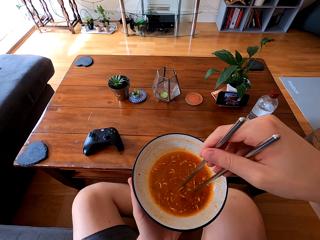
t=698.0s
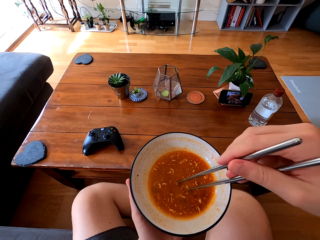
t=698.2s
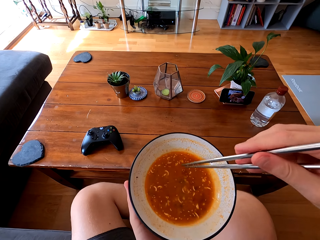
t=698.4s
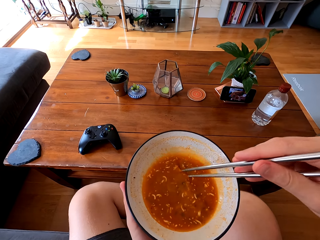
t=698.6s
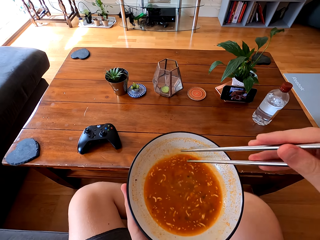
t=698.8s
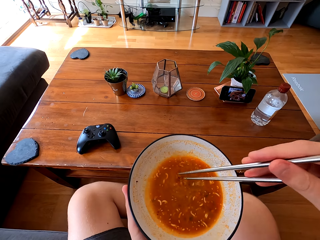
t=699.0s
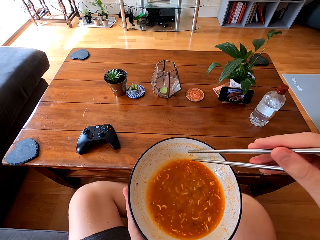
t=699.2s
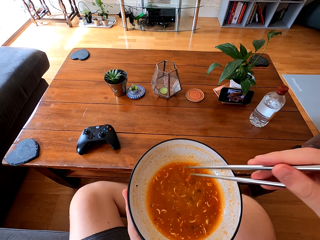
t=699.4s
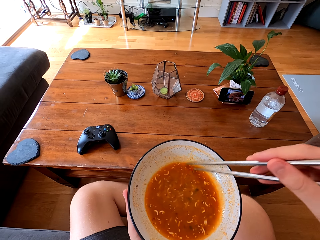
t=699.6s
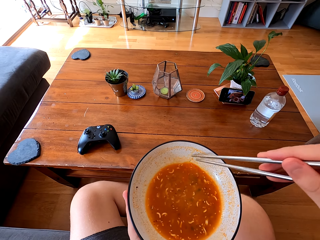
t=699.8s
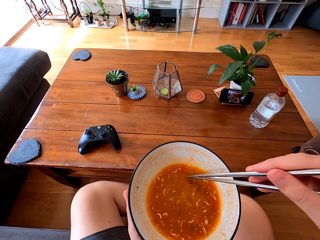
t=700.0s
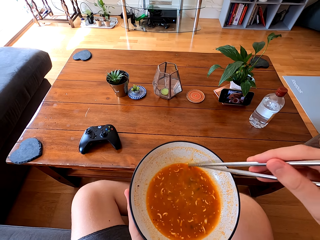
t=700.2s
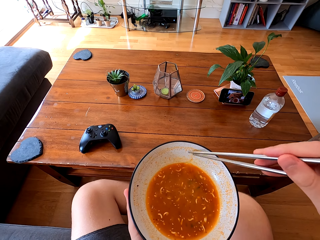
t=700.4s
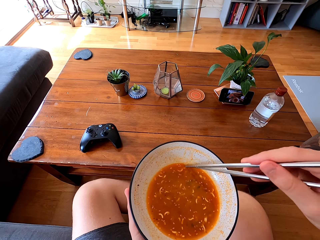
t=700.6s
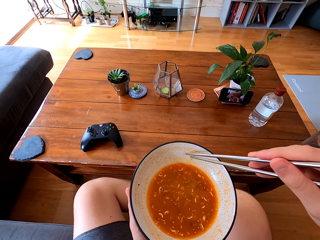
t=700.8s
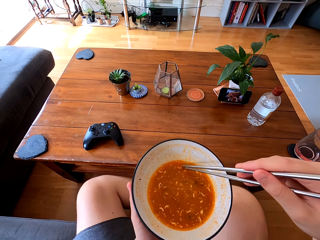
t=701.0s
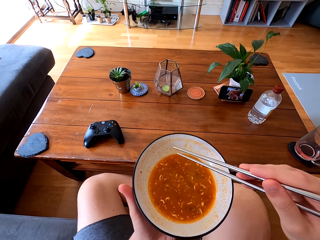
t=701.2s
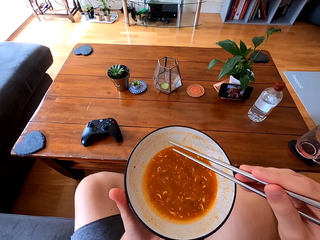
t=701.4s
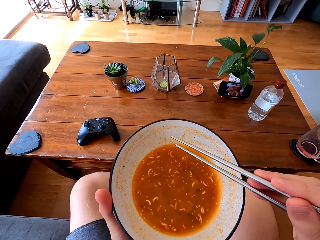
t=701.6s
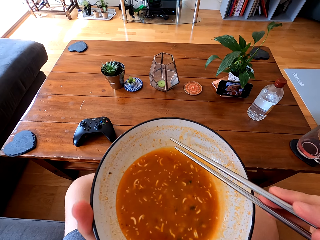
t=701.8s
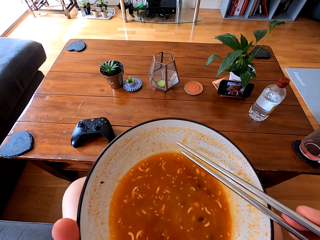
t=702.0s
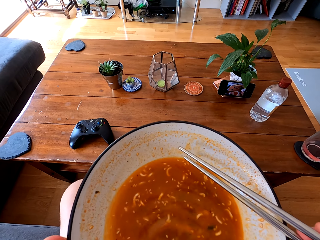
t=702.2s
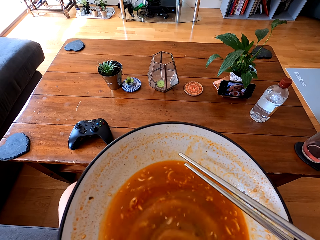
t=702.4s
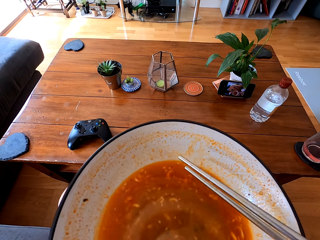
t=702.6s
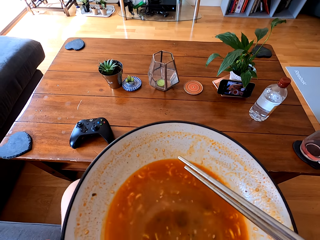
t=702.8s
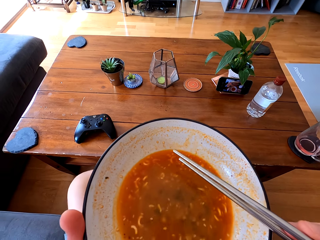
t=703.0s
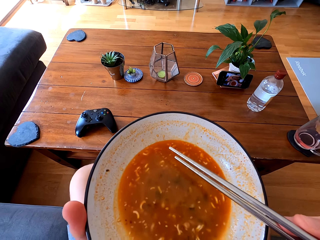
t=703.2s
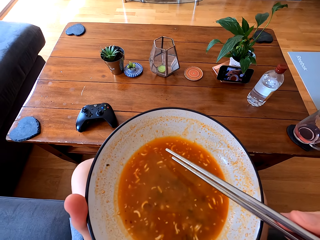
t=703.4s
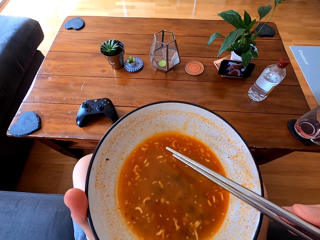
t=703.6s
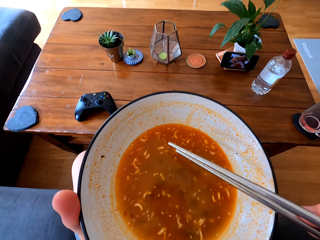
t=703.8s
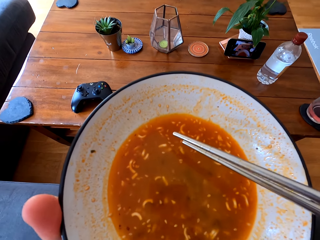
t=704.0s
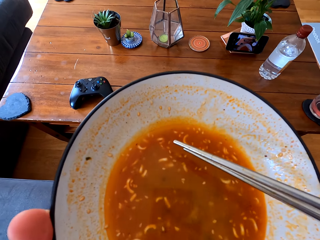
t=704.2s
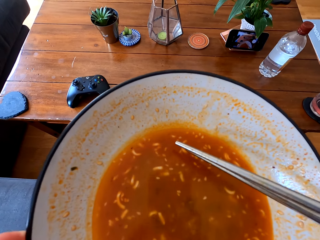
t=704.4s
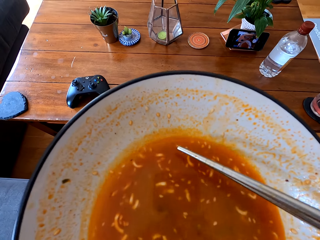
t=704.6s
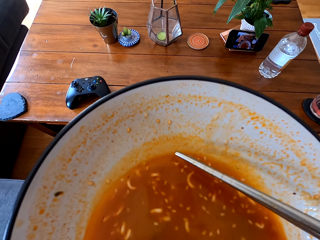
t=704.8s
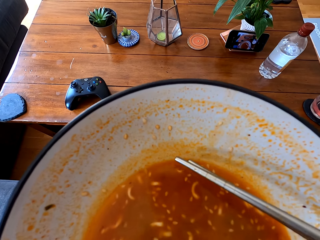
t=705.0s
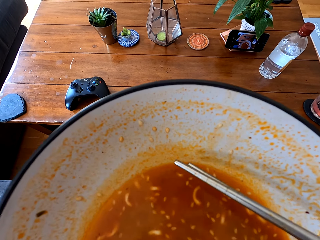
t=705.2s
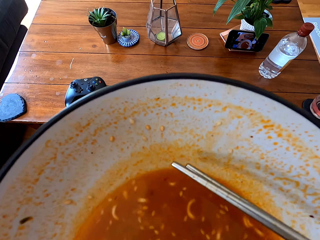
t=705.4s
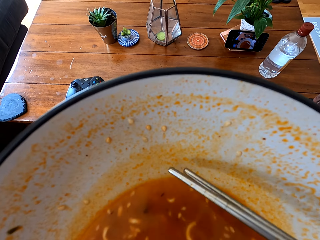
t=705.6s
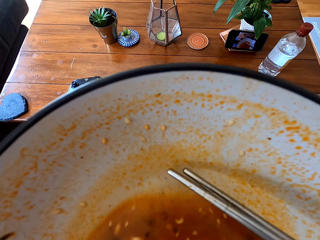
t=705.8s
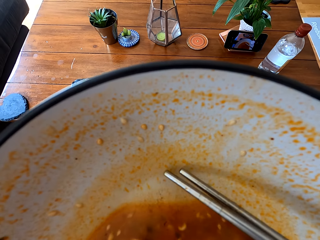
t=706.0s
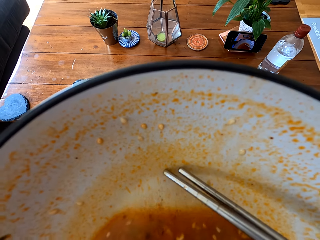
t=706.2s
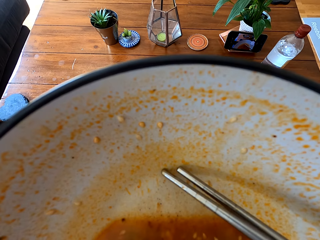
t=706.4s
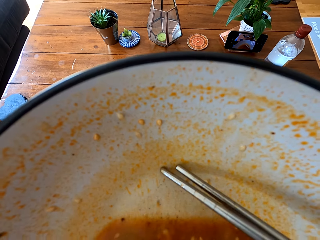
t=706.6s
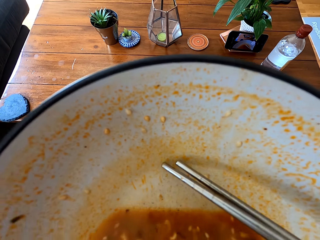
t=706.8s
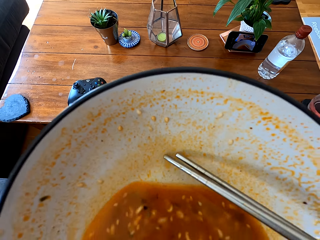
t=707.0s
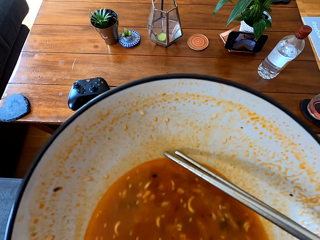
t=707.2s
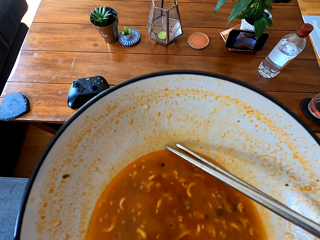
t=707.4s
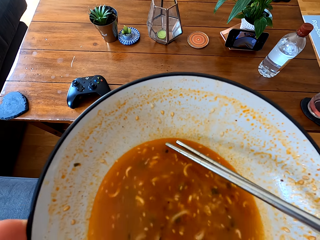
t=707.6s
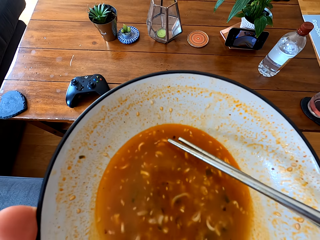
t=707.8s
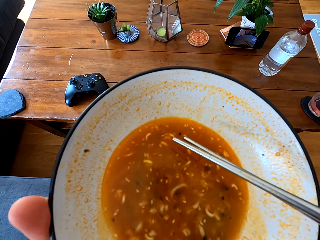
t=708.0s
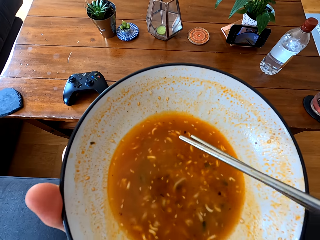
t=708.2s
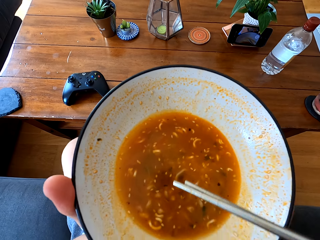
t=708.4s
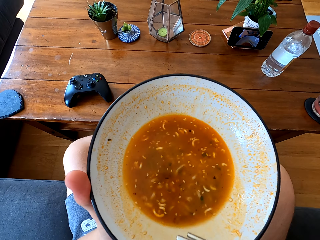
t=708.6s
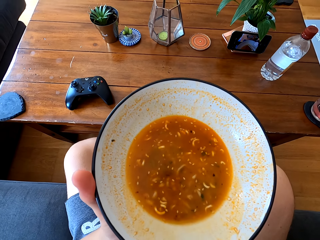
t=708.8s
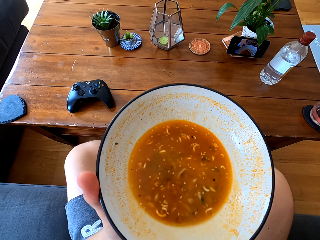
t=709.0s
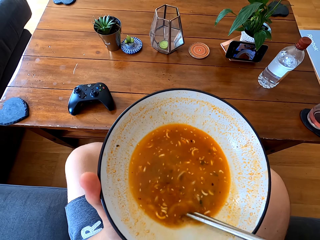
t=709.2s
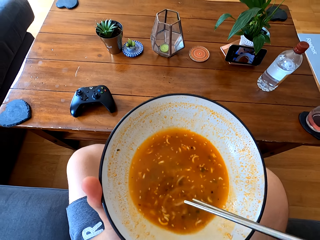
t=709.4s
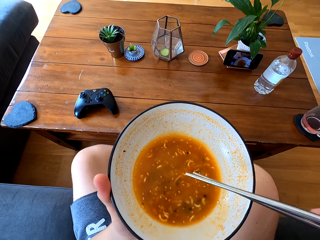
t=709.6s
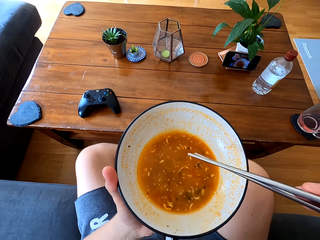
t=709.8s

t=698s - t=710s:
The camera wearer stirs the noodle soup. They drink the soup. They blow the soup. They drink the soup.

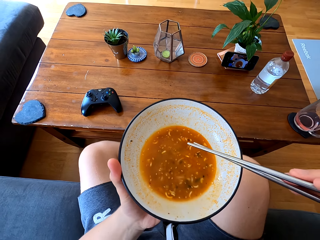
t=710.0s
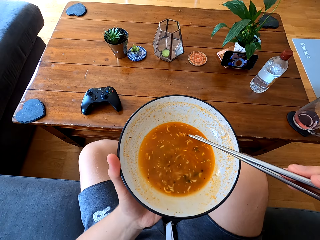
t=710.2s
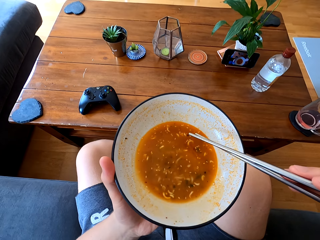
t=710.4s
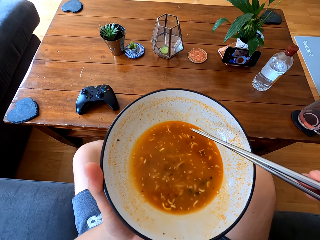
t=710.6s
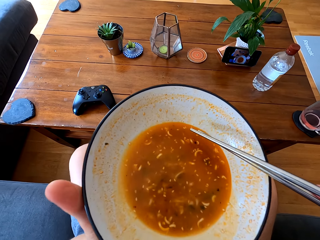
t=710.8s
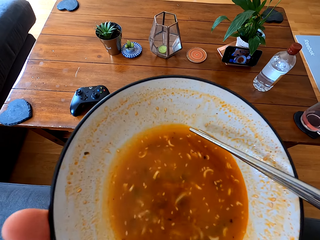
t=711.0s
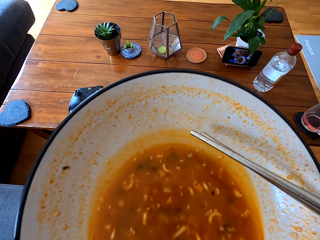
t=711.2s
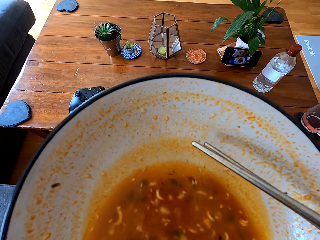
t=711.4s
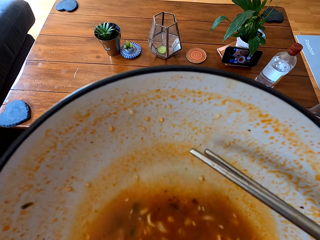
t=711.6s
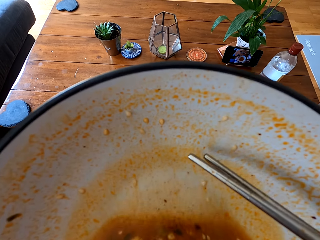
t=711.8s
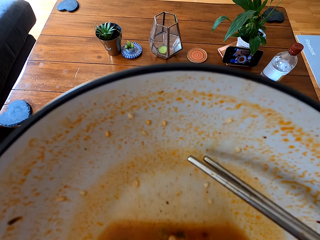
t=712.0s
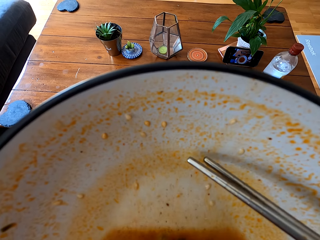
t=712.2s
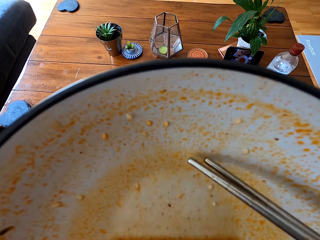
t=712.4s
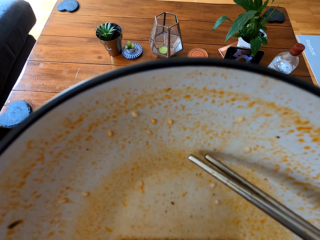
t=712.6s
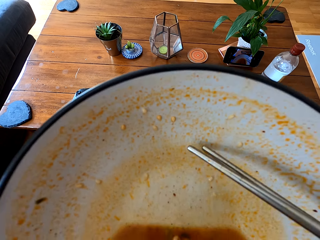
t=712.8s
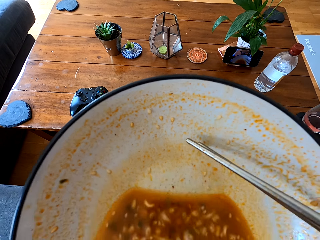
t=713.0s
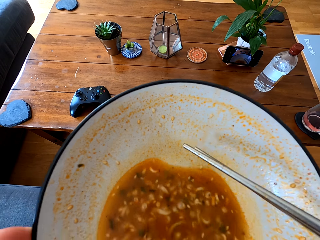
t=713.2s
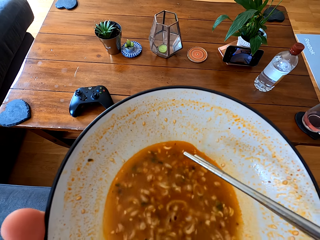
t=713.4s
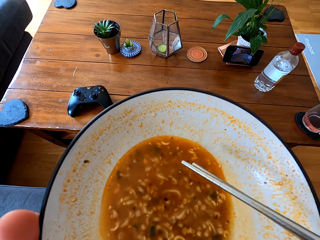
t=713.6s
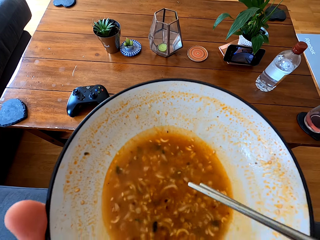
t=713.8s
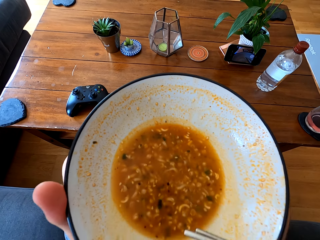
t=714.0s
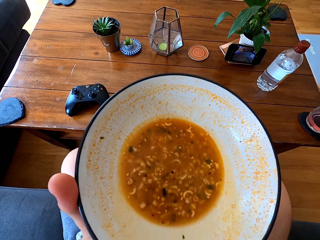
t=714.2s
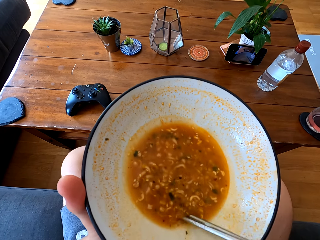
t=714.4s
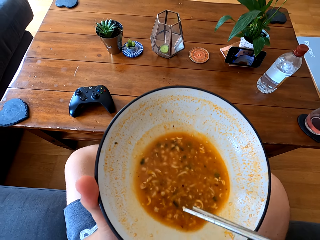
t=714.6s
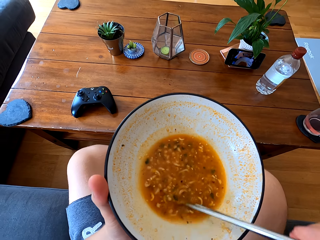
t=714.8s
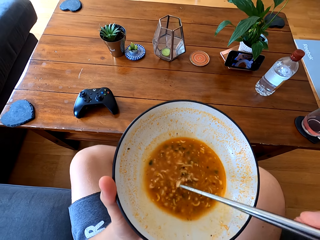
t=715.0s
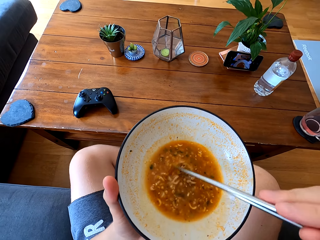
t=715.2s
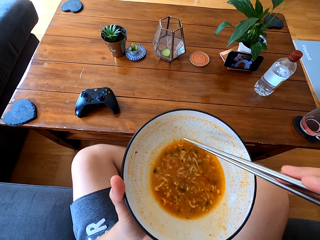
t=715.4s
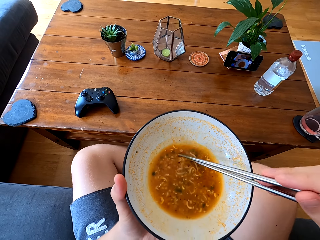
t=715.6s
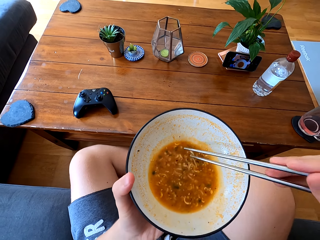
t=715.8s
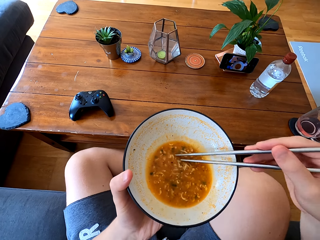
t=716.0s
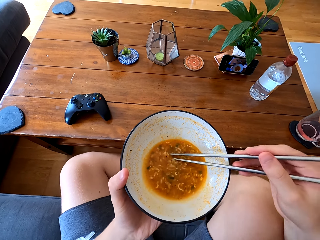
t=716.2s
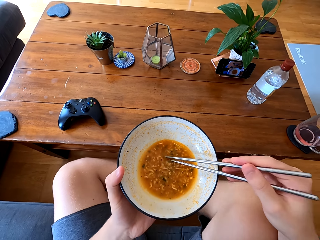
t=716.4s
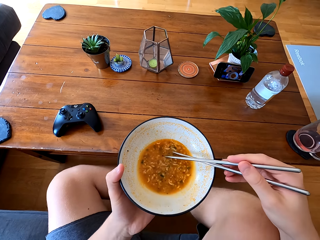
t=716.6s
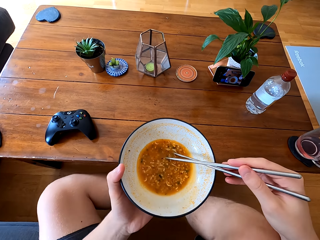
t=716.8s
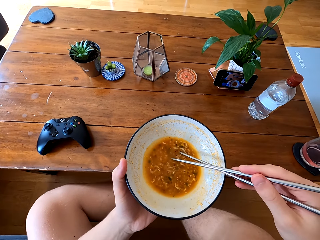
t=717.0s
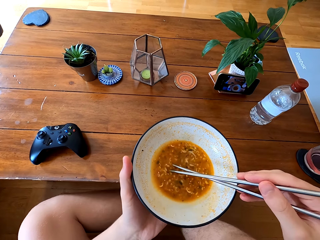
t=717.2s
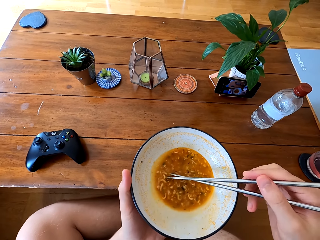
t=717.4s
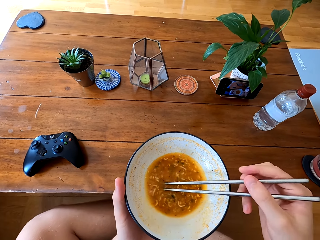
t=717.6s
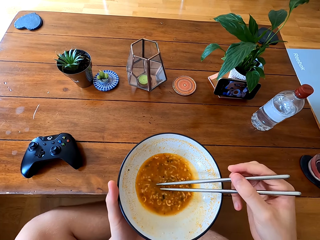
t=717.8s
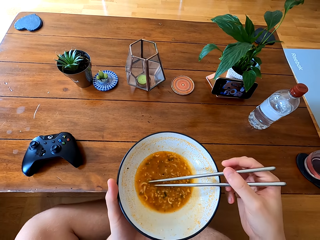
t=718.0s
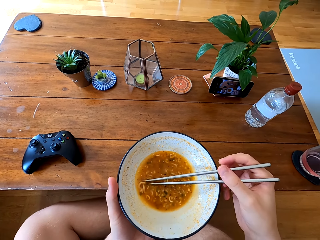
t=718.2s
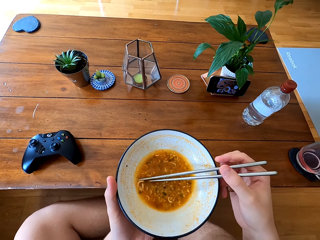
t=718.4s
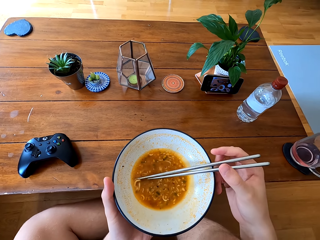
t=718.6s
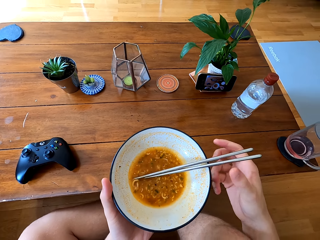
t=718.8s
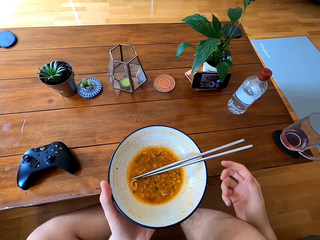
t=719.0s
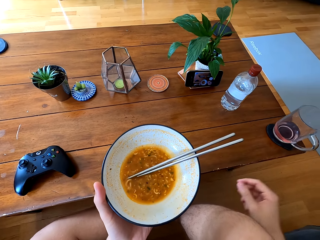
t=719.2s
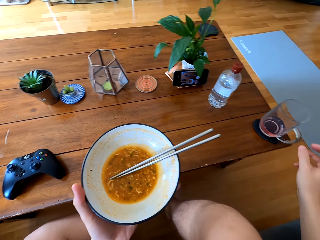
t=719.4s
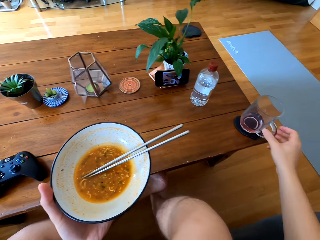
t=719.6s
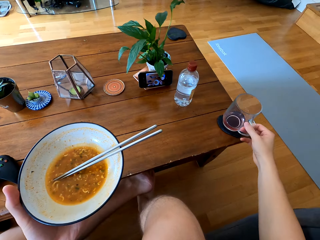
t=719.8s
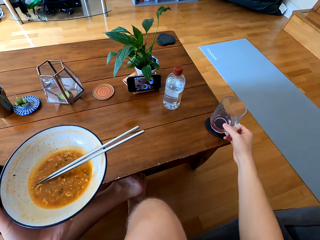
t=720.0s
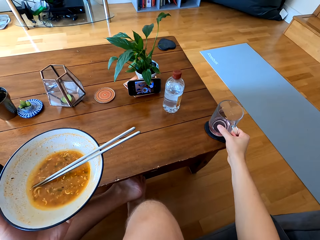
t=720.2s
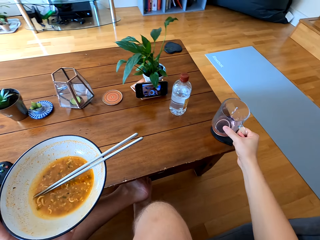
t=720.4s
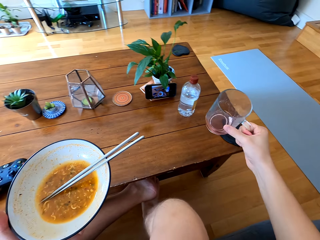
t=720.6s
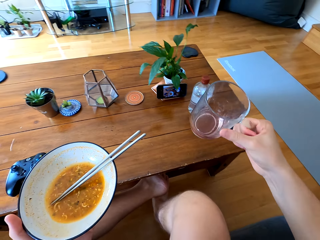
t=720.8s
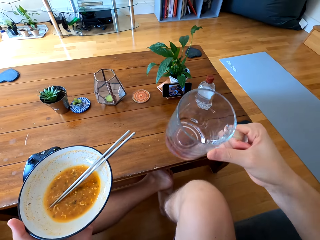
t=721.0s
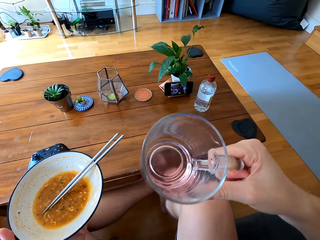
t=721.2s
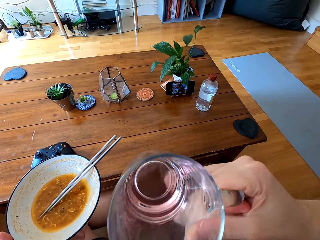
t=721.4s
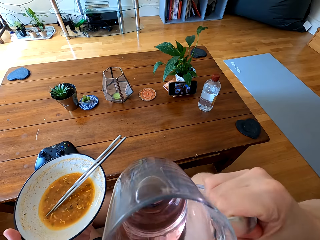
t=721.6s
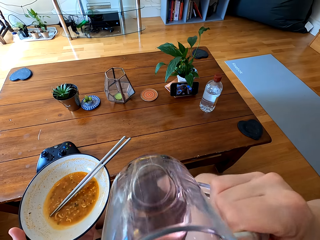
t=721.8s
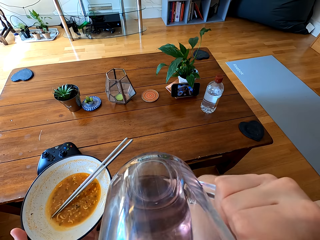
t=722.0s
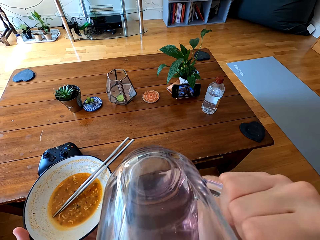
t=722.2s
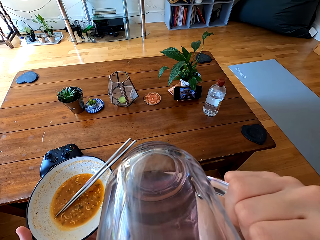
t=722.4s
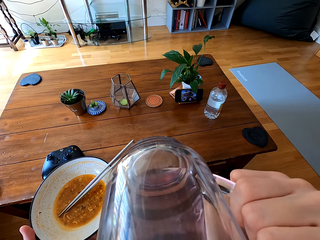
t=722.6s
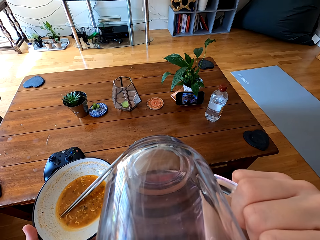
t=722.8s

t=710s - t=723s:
The camera wearer stirs the noodle soup. They pick up a glass of juice.
